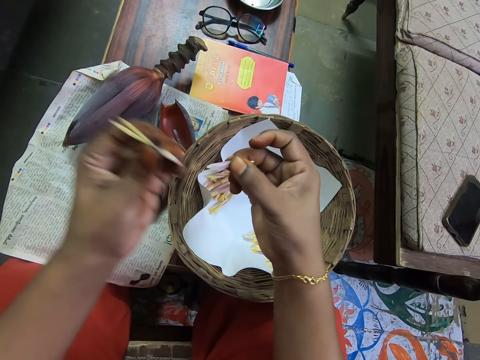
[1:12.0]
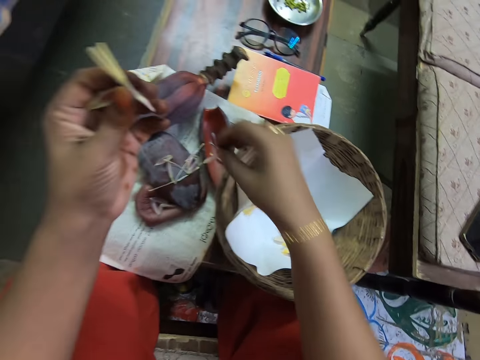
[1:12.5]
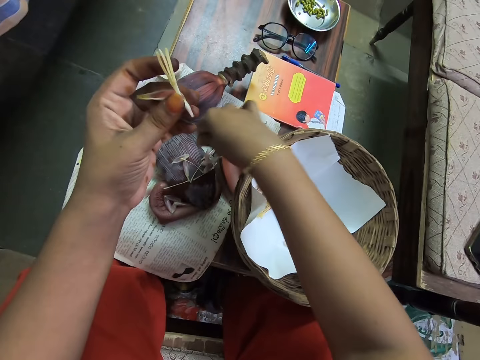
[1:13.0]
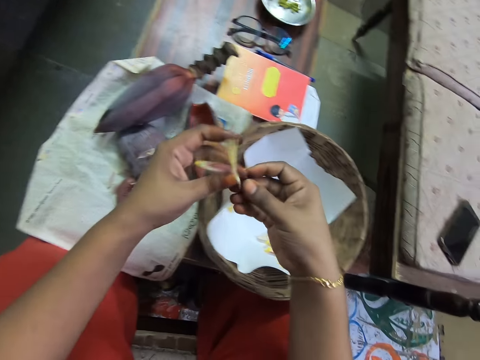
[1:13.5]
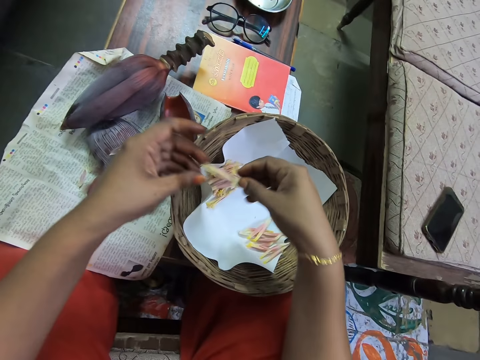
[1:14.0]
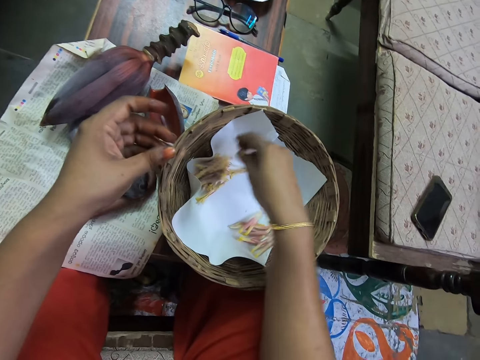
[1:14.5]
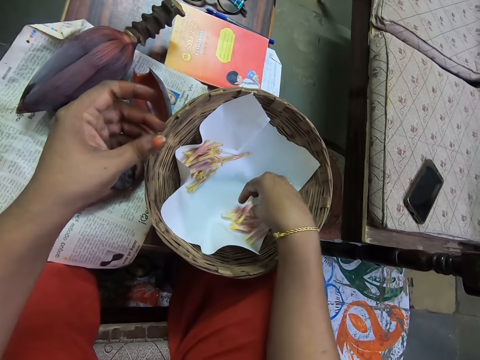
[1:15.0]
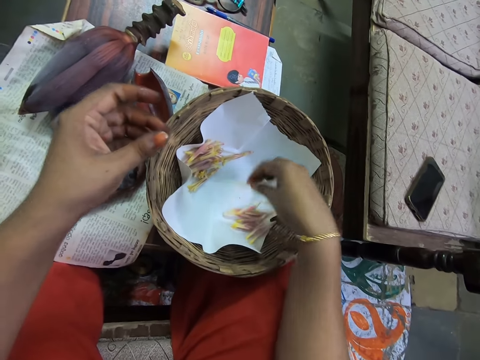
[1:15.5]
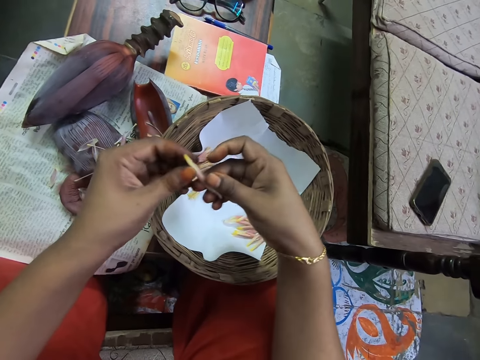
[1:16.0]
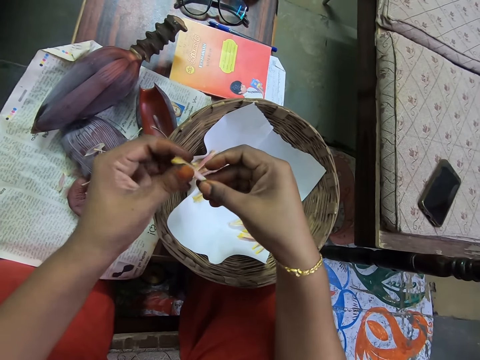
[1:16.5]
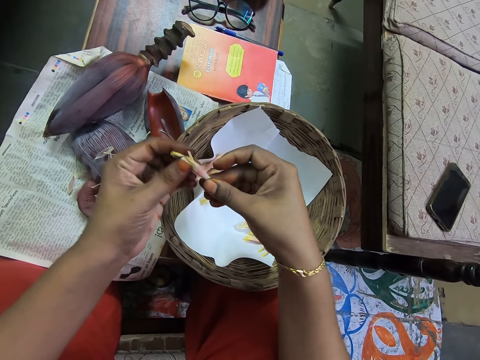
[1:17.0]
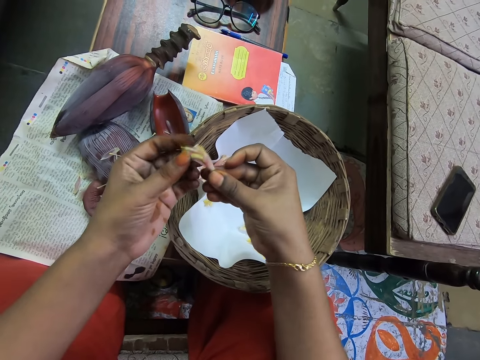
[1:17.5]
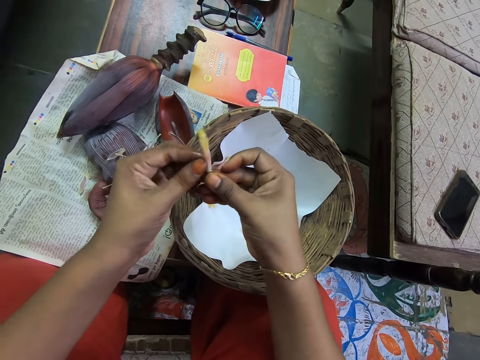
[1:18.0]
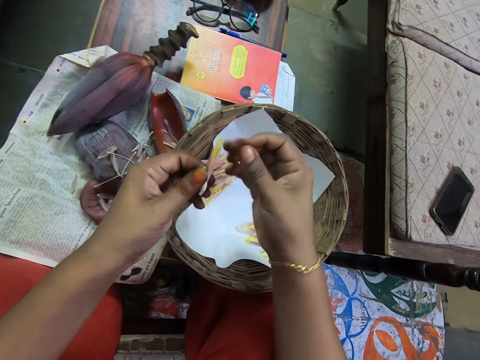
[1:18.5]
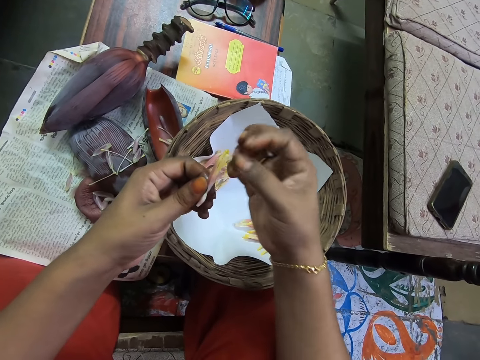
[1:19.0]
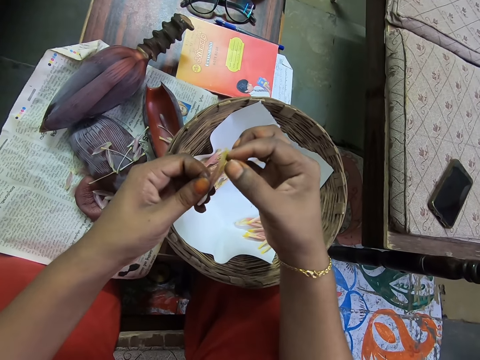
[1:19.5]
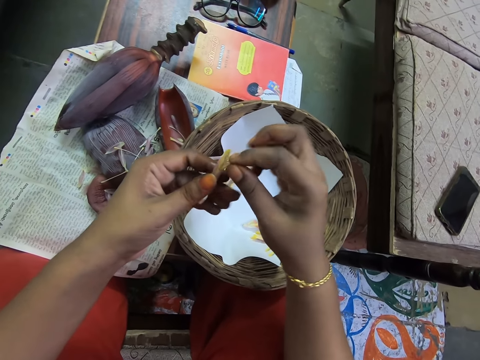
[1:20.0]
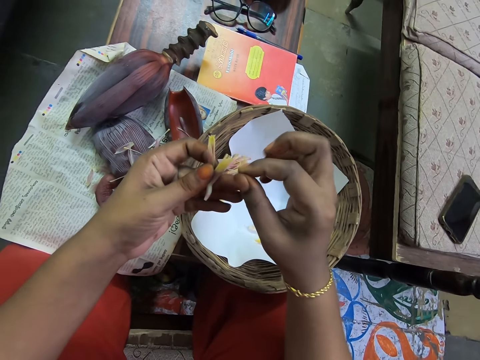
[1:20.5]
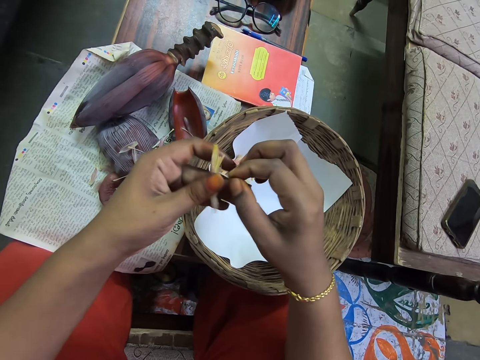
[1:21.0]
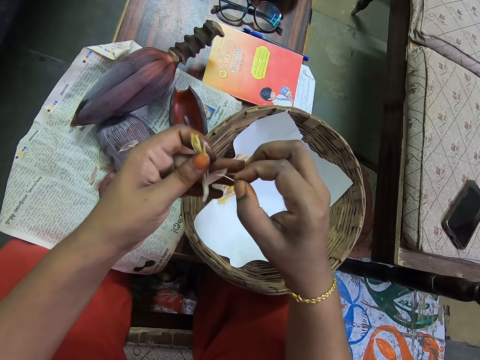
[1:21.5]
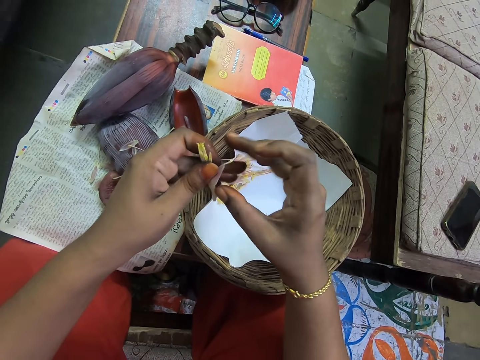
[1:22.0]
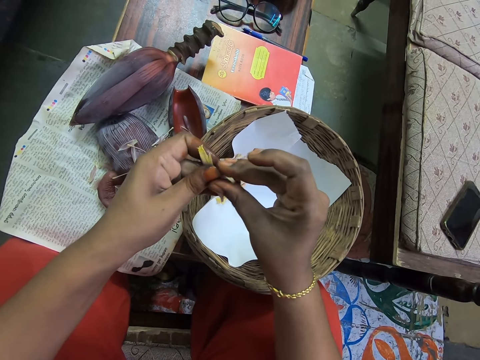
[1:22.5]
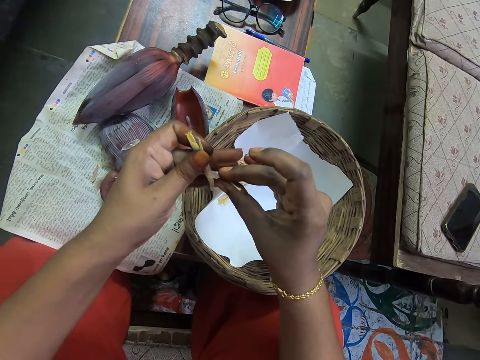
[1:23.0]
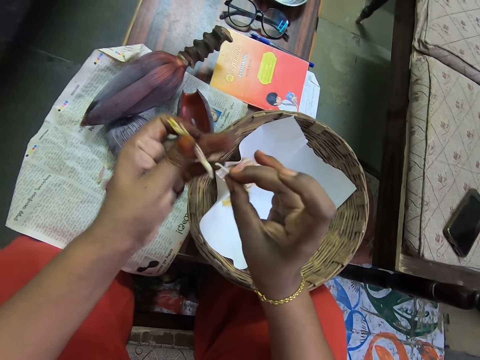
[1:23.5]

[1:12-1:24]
The camera wearer puts the banana peel on the magazine. They put the banana flower on the woven basket, pick the banana flower, and peel the banana flower. They remove a flower on the male flower or banana flower.

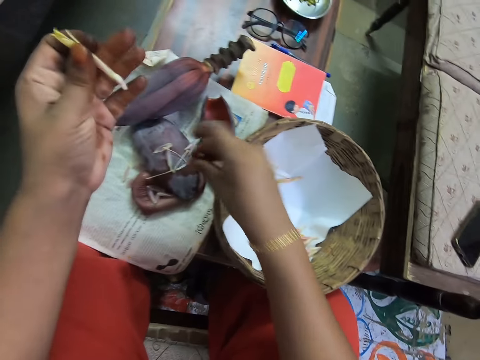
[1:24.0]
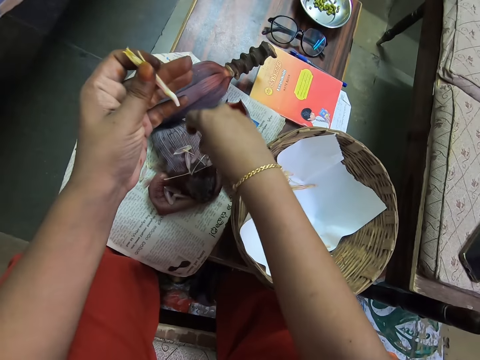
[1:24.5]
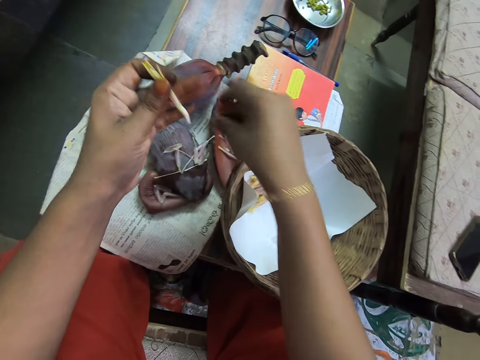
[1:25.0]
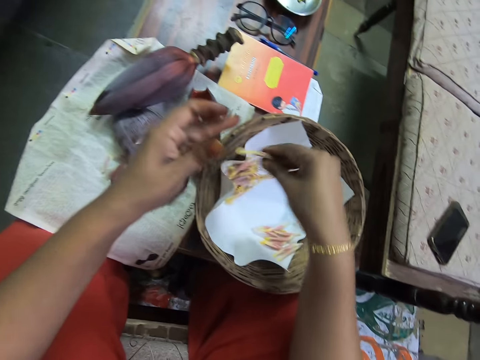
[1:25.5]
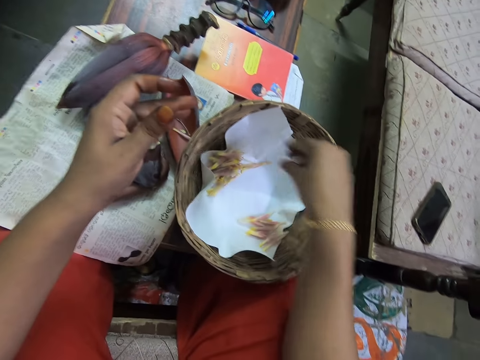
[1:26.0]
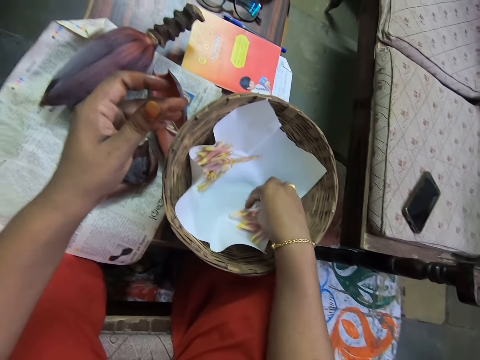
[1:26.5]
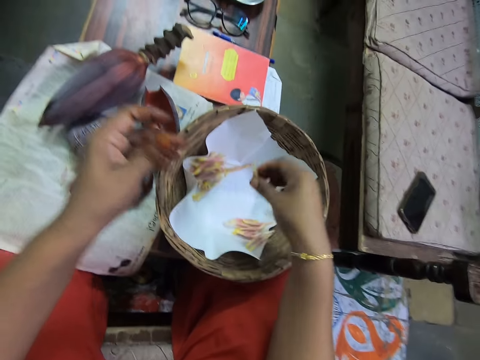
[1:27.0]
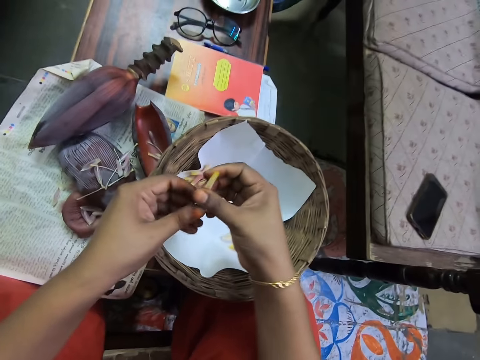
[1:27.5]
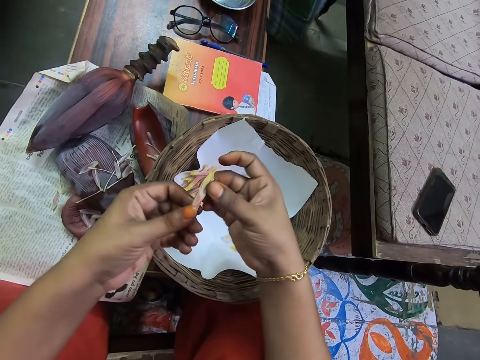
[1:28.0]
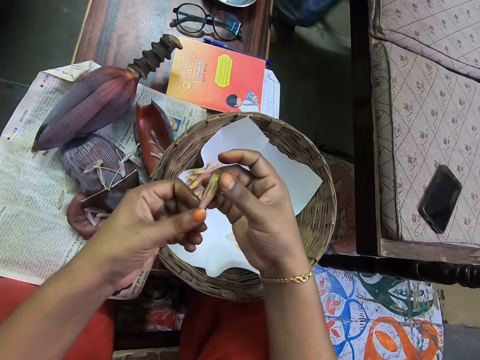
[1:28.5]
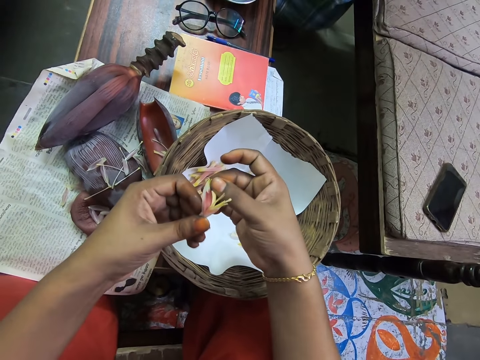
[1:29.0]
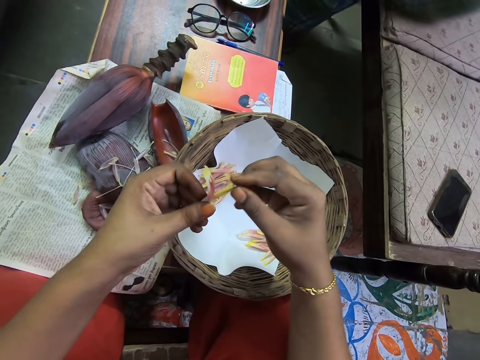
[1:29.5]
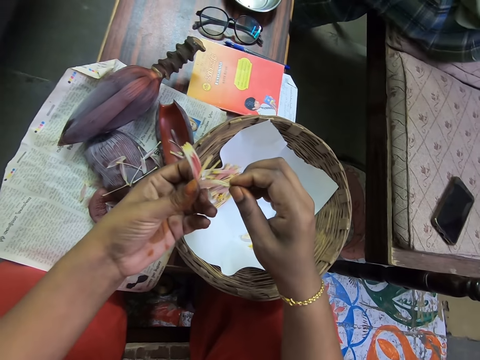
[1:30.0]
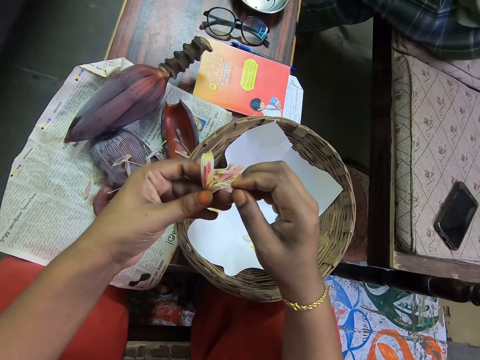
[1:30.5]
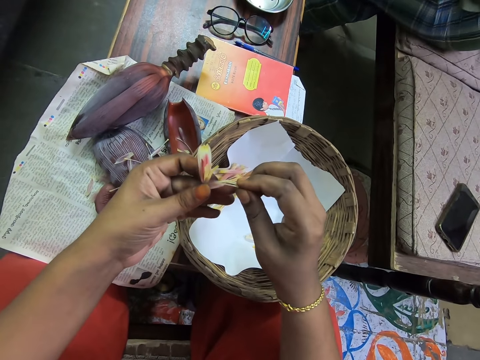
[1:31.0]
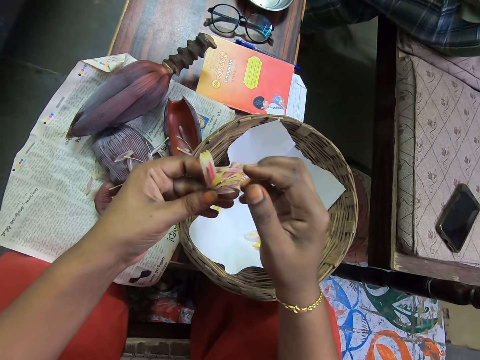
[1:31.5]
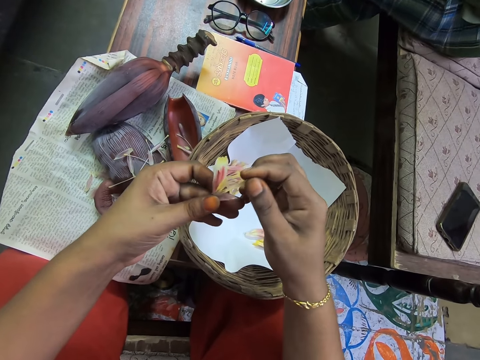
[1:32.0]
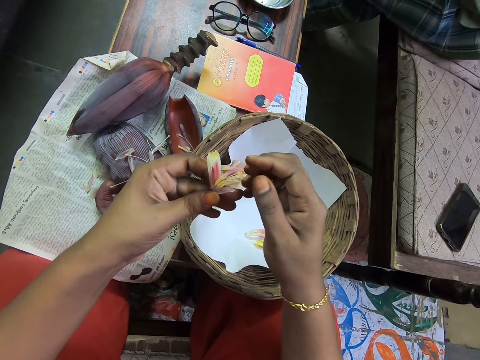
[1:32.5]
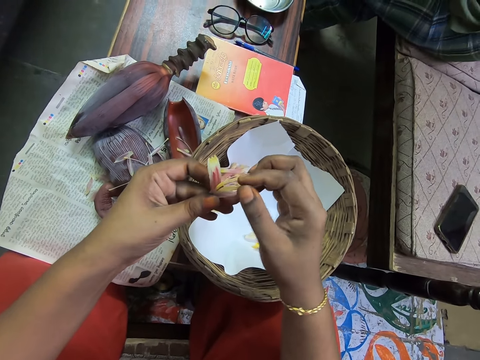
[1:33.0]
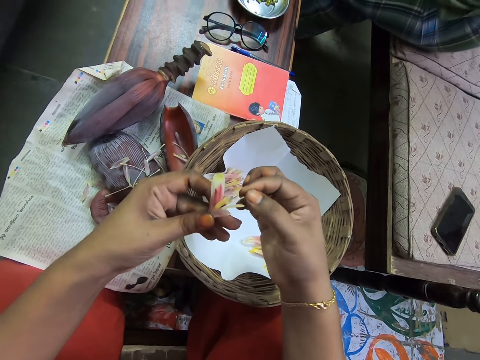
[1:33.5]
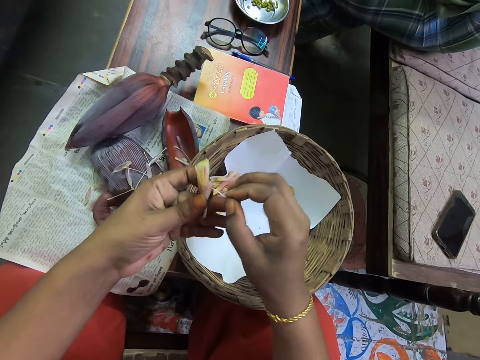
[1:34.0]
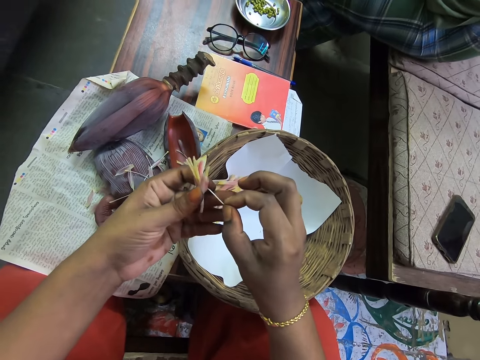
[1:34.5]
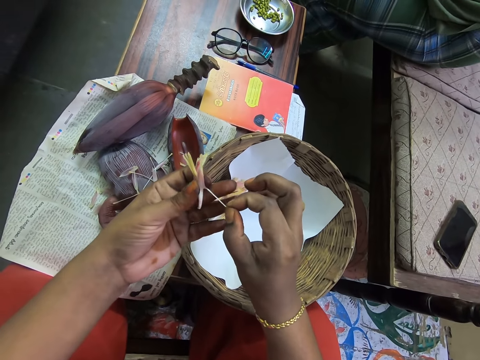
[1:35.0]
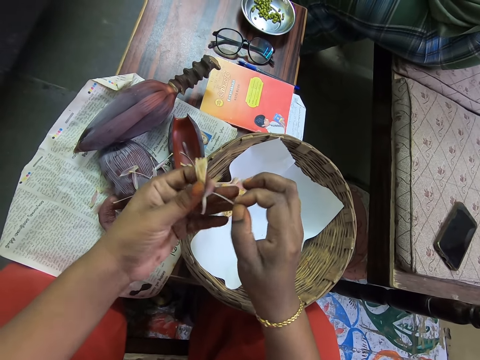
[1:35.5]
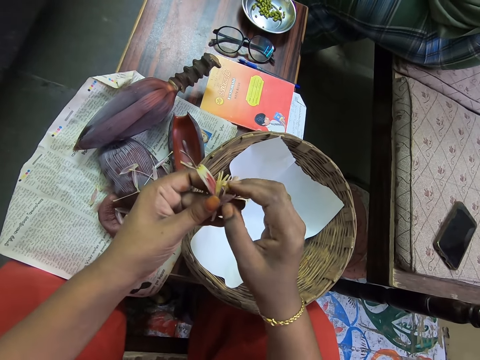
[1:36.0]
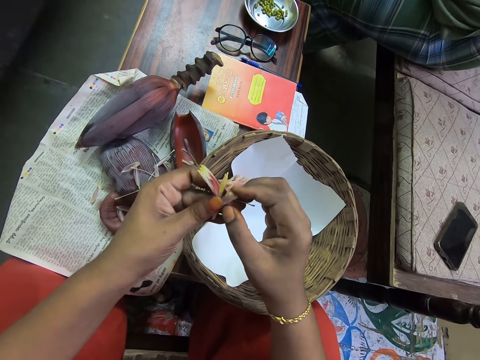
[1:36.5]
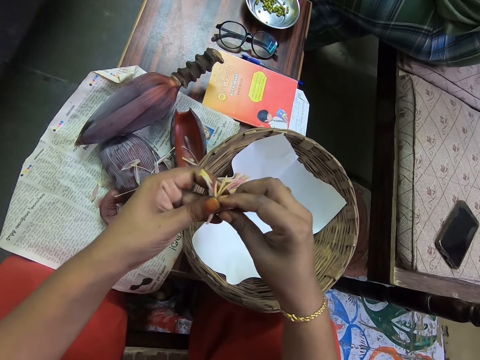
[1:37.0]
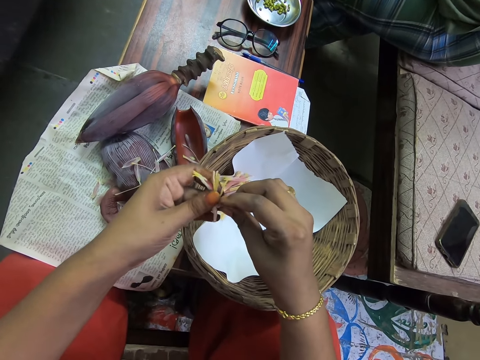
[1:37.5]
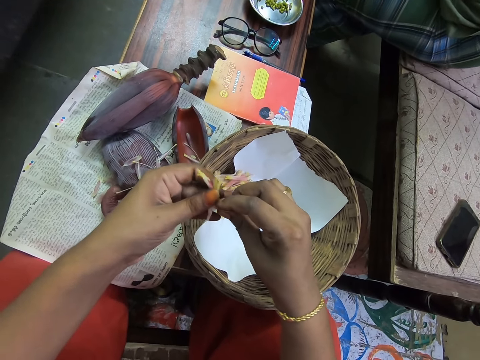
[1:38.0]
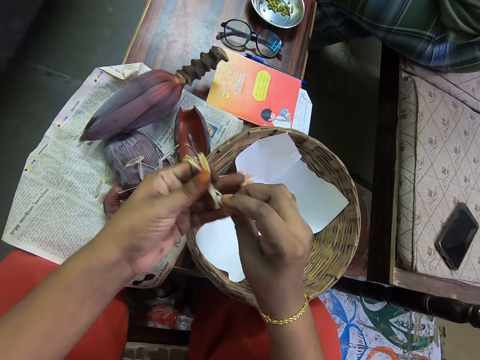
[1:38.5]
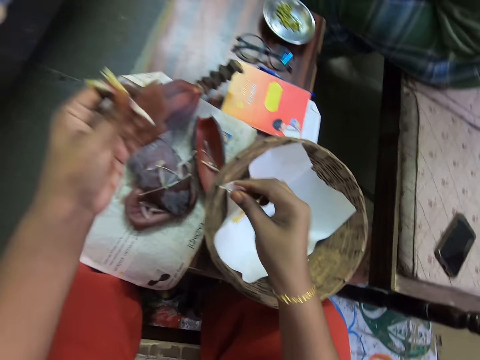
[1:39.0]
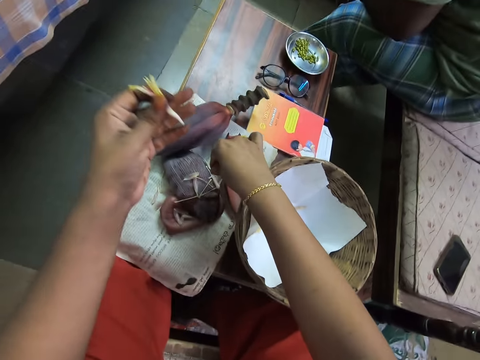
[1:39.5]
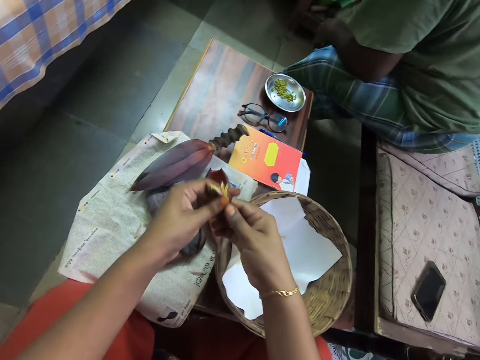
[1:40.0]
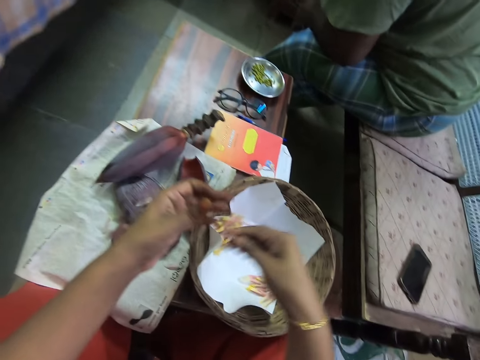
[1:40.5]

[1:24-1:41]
The camera wearer puts the banana peel on the magazine. They put the male flower or banana flower on the table. They pick the banana flower and peel the banana flower. They remove a flower on the banana flower. They put the banana peel on the magazine.
